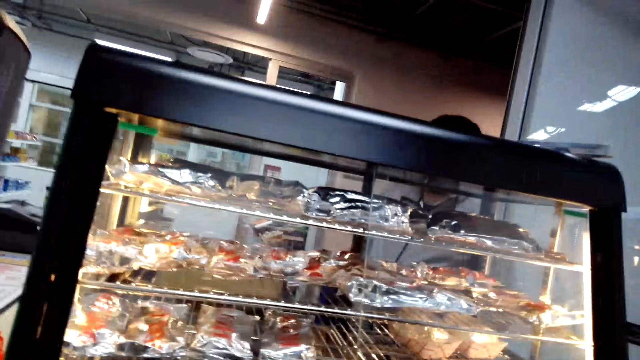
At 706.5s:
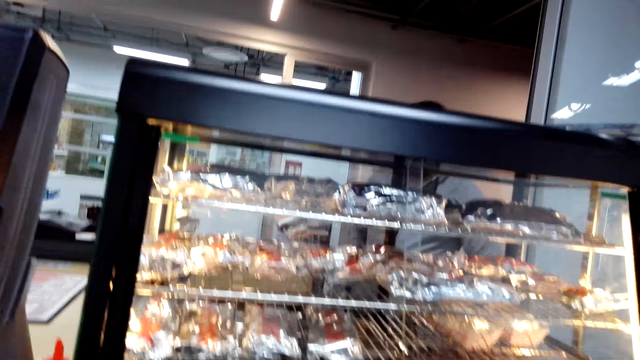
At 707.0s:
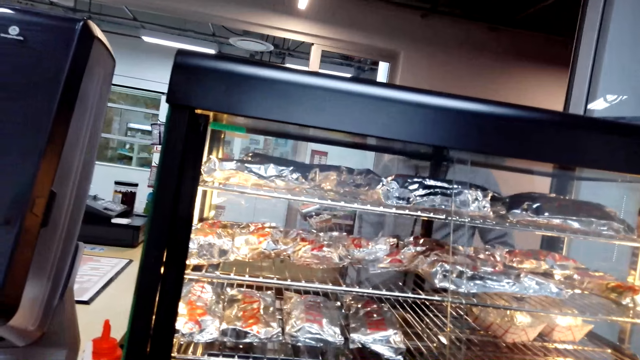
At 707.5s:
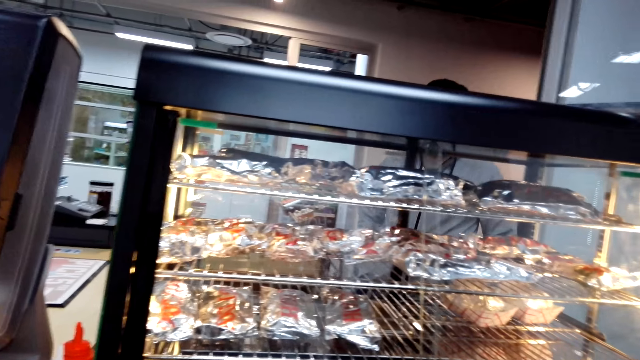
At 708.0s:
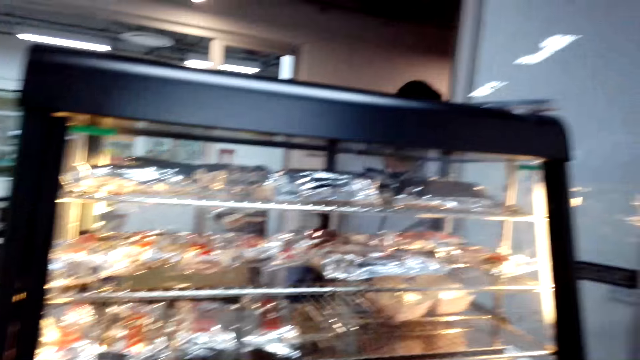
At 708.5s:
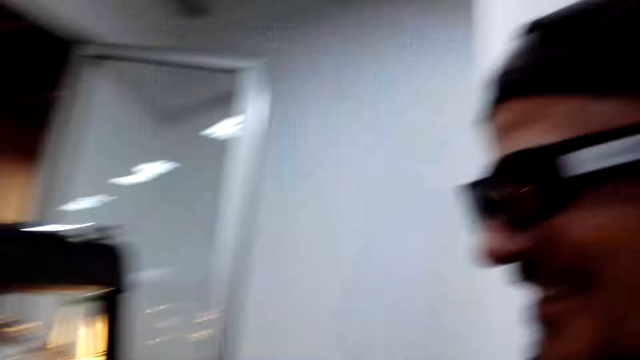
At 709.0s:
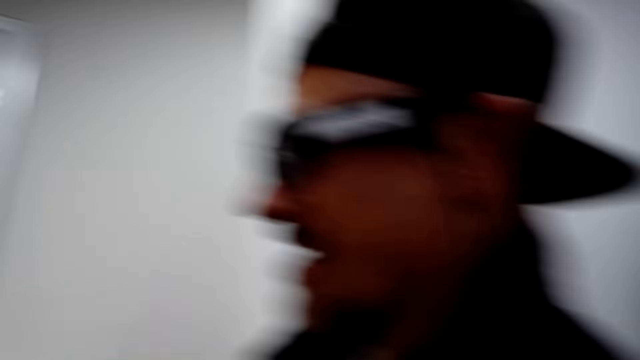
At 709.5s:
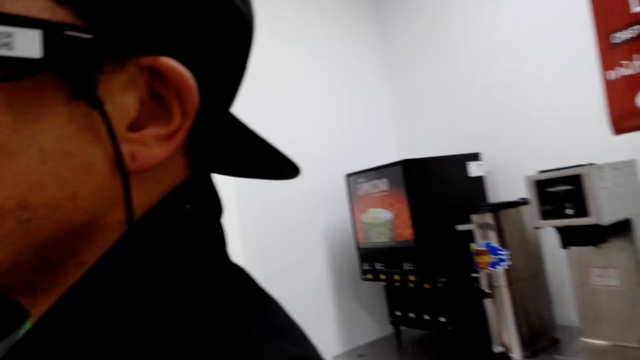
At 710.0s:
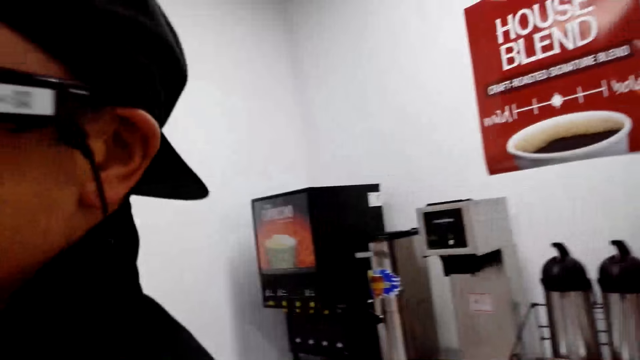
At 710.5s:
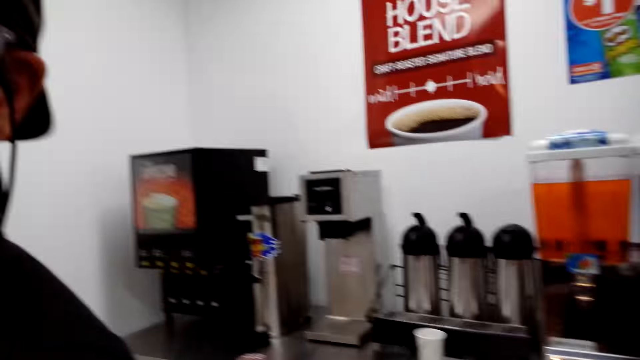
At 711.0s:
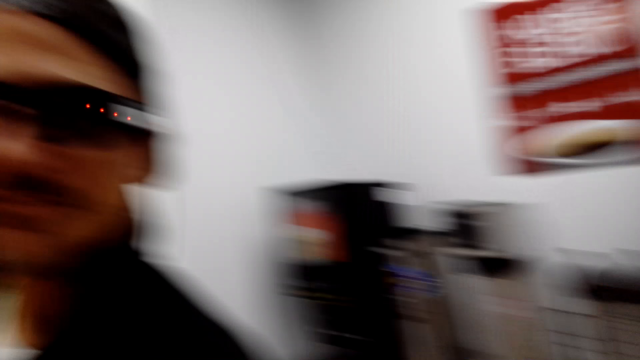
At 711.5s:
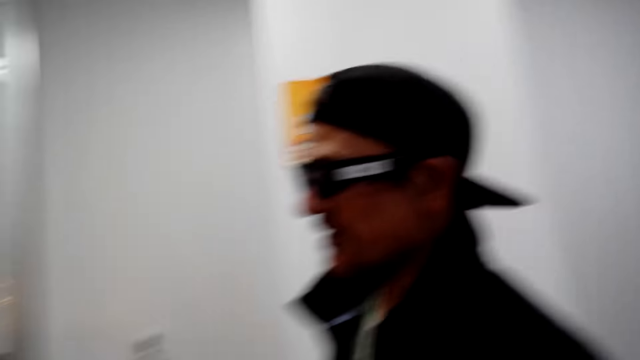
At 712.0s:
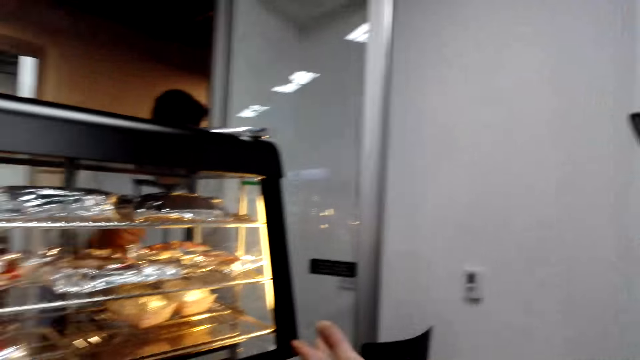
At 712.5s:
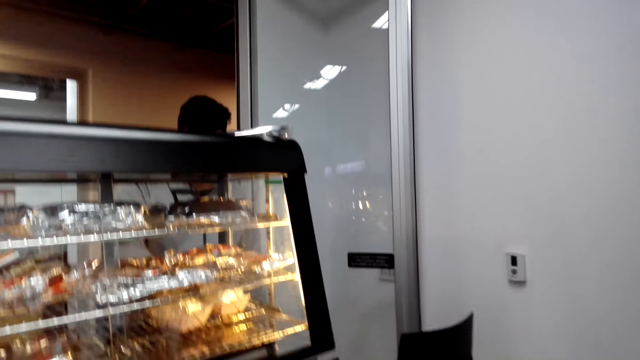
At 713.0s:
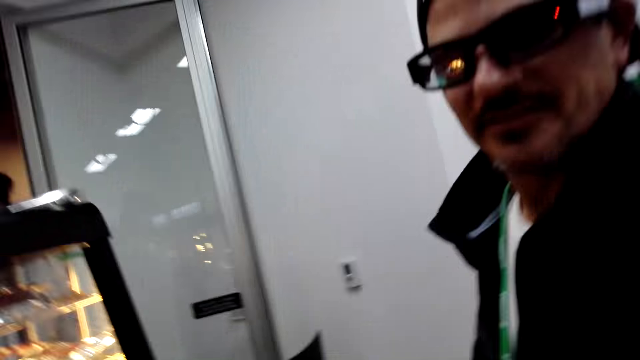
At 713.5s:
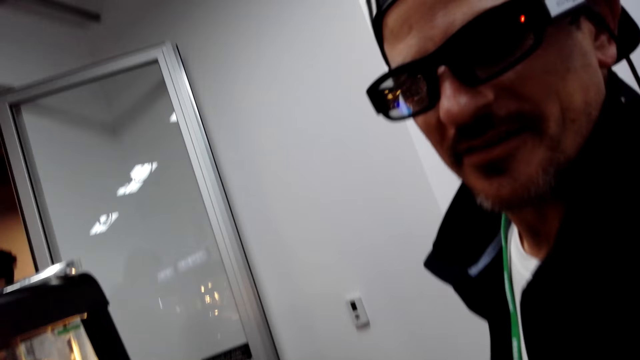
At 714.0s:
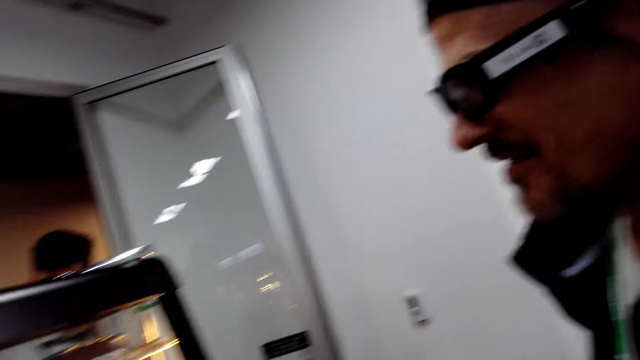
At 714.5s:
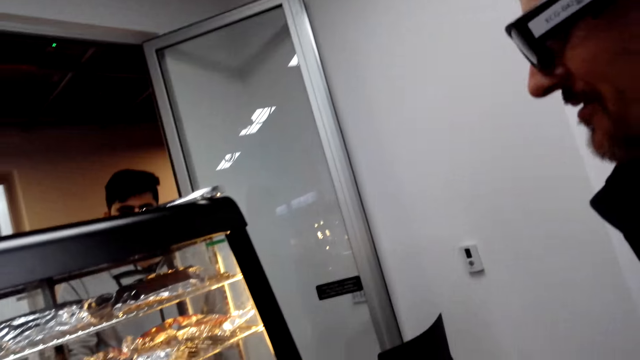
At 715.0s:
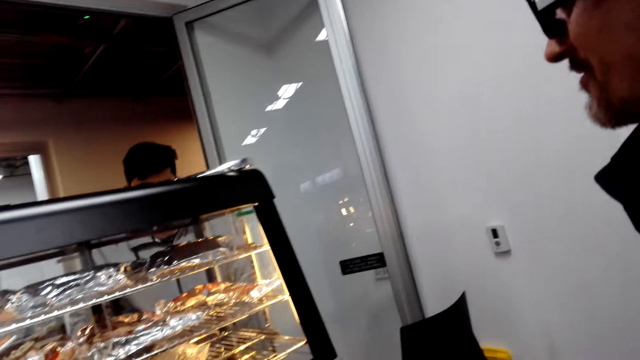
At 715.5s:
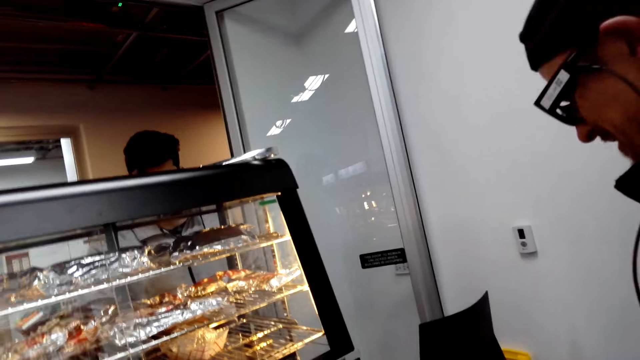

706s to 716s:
A man talks to another man. The camera wearer talks to the first man. A person moves the hand.

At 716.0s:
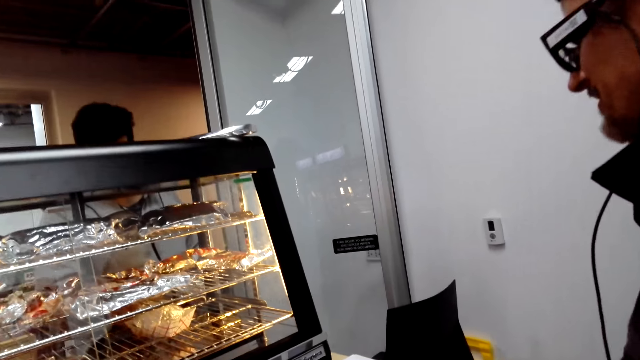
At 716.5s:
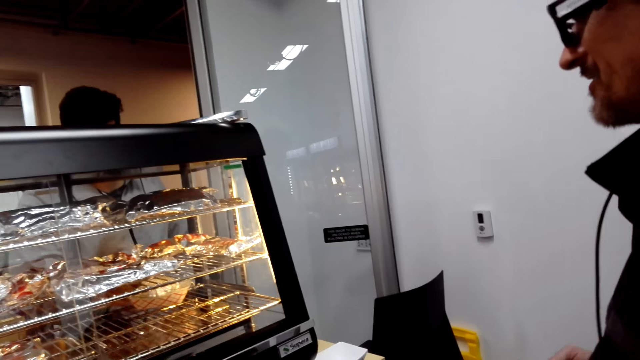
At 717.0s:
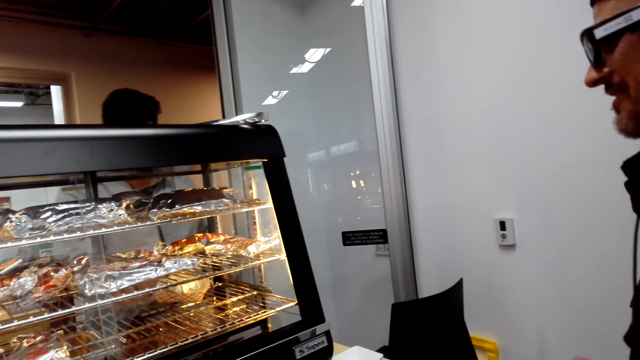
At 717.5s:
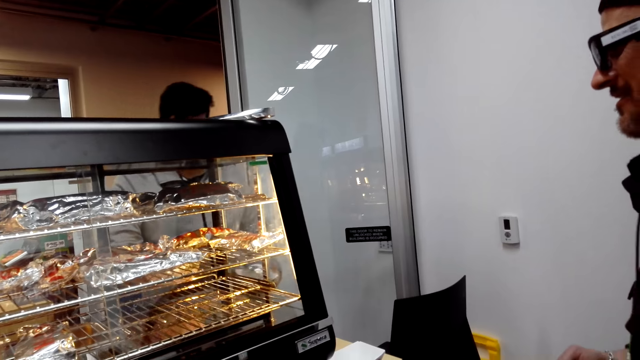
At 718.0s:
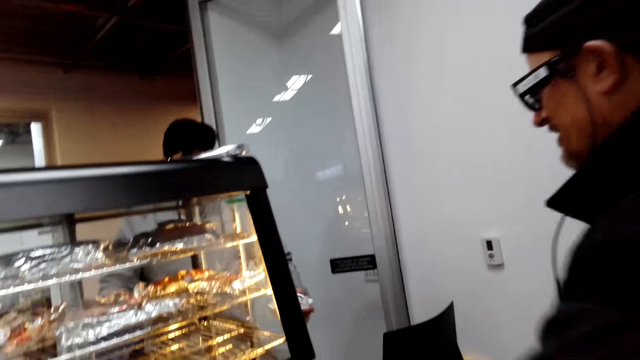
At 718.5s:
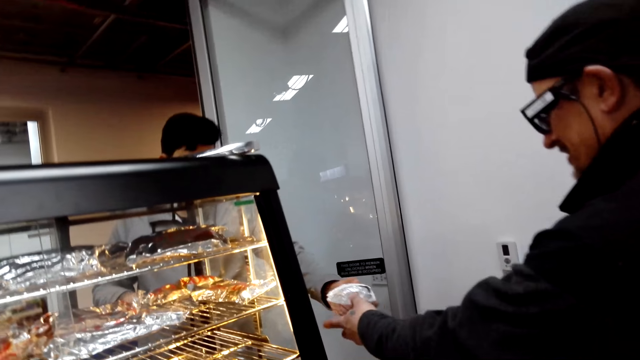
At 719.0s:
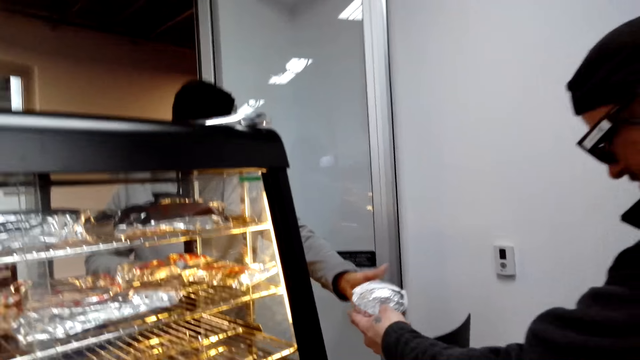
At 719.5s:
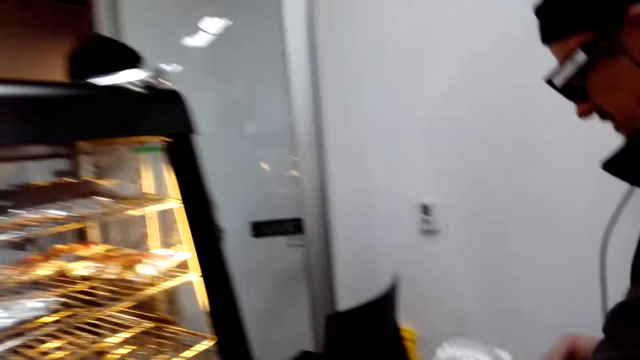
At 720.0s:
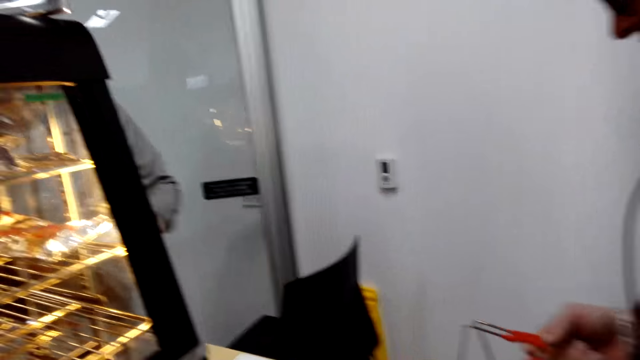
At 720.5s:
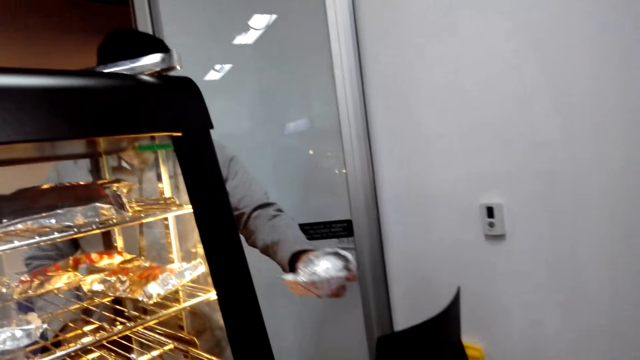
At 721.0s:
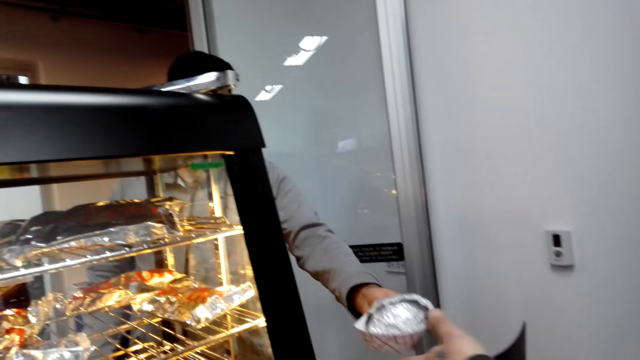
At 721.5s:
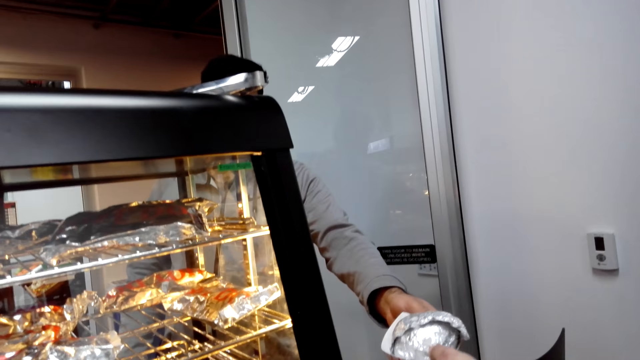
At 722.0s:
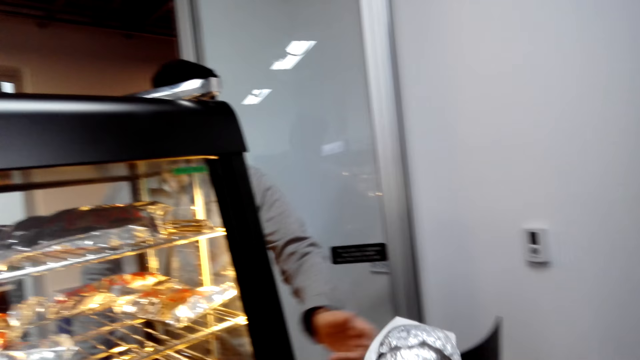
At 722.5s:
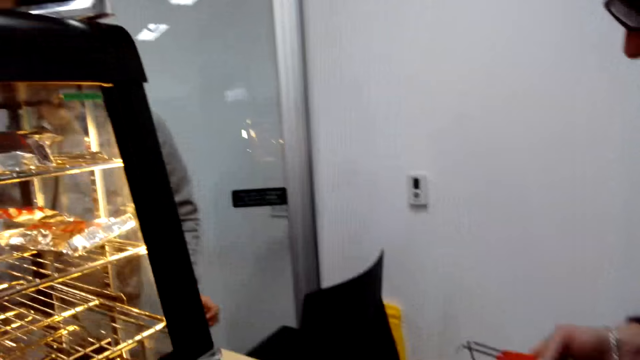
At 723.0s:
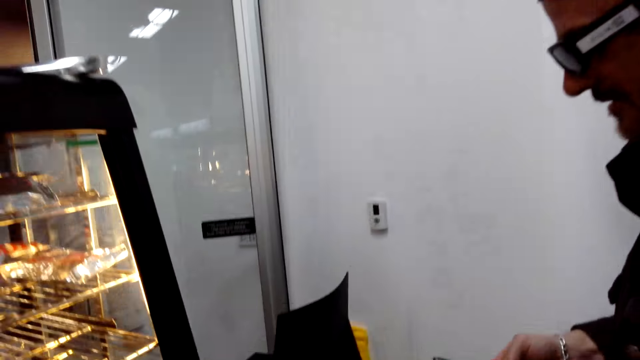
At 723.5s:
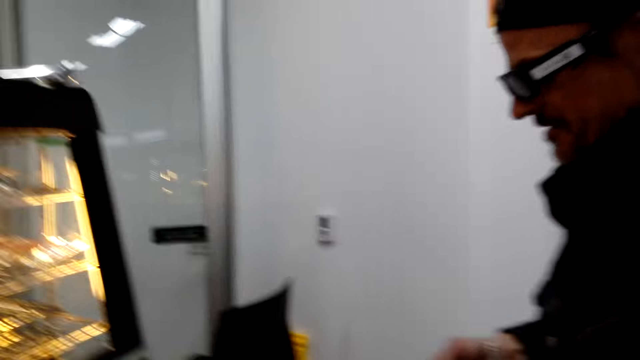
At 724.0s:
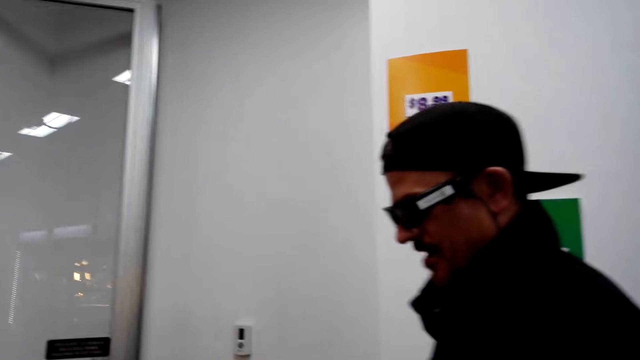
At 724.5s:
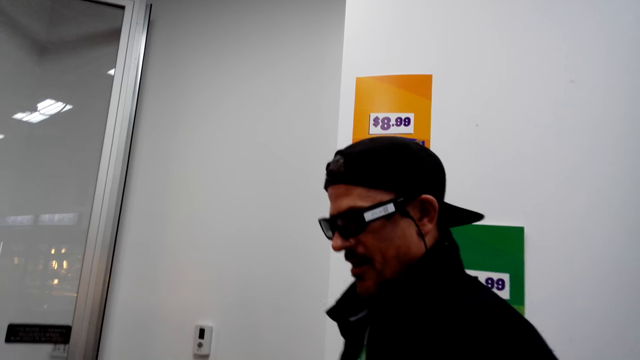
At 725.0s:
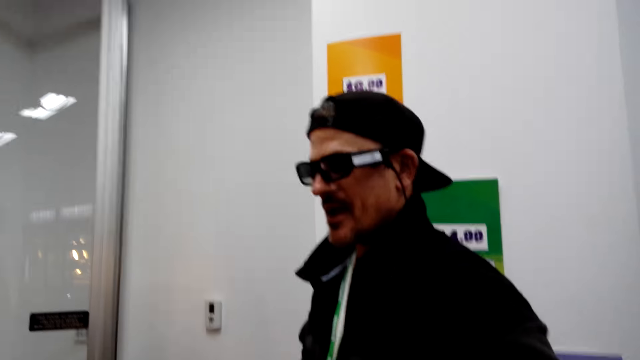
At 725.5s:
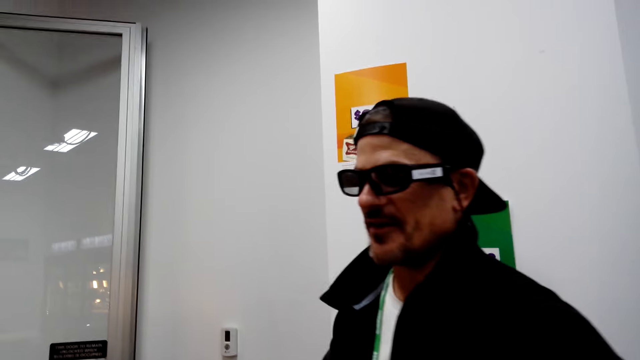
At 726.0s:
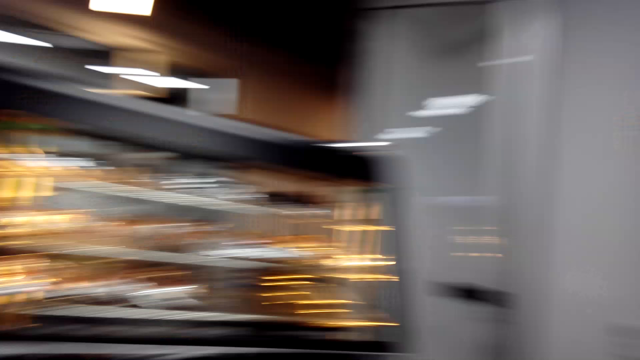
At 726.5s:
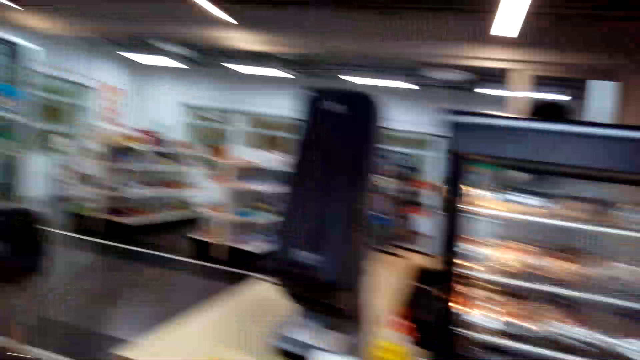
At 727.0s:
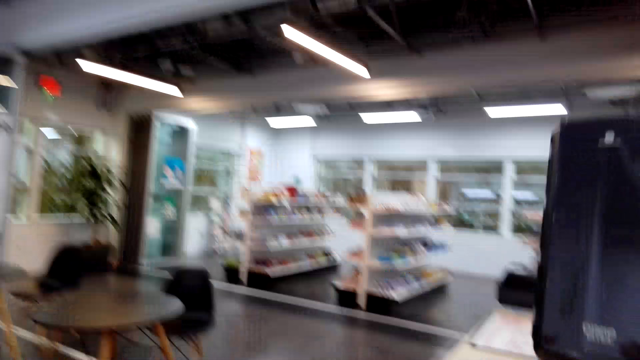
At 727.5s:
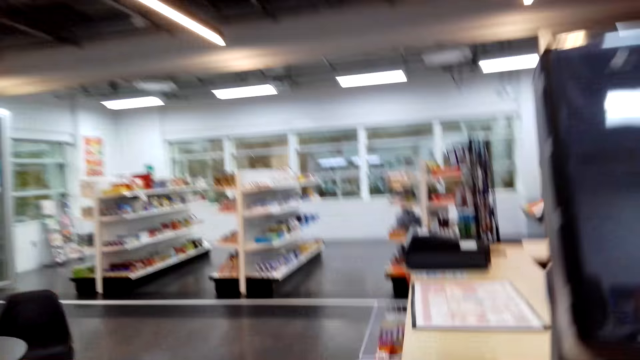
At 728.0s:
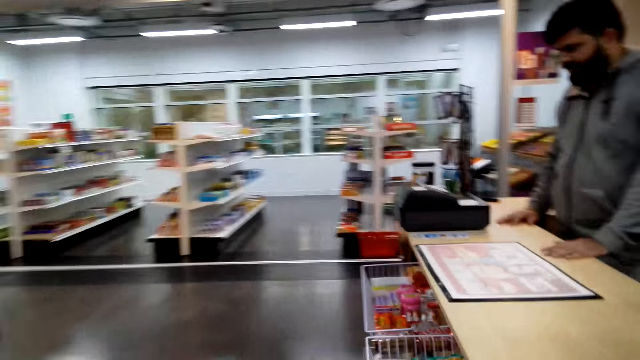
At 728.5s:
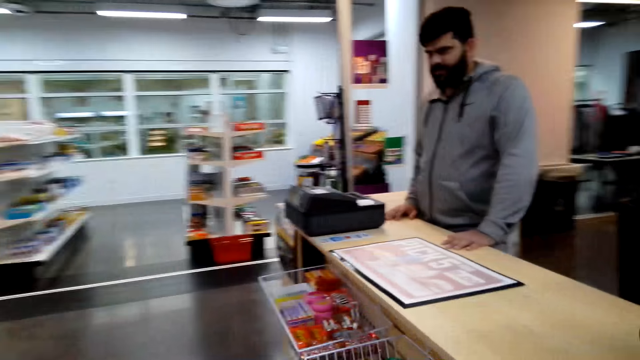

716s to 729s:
A man picks the burger. The man gives another man burgers. The other man puts the burger in the shopping basket. The first man gives the camera wearer a burger. The camera wearer talks to the other man. They walk around.
